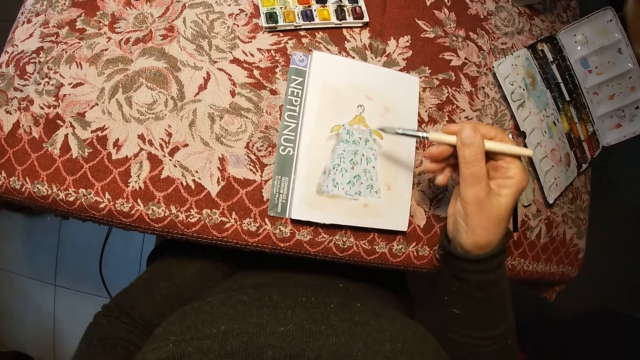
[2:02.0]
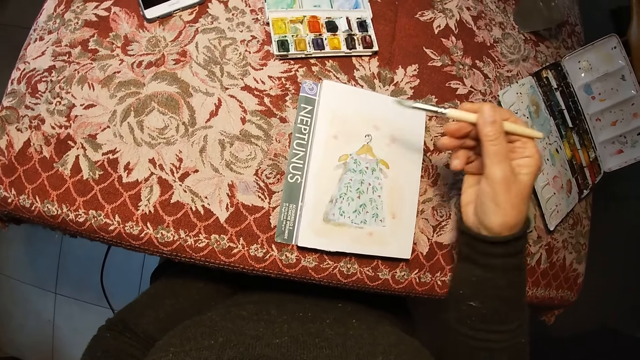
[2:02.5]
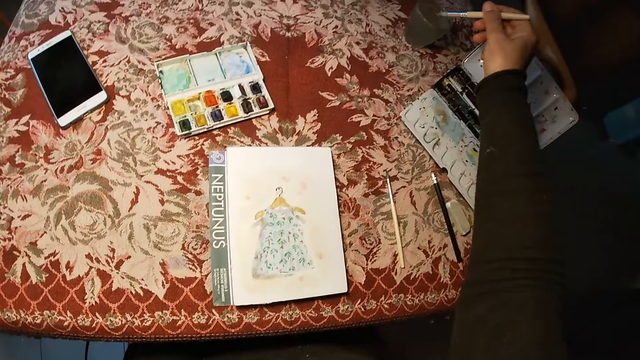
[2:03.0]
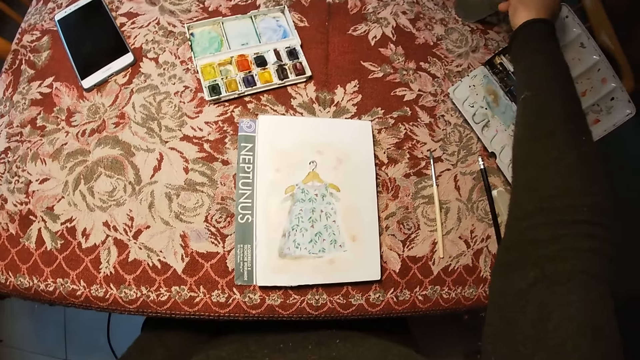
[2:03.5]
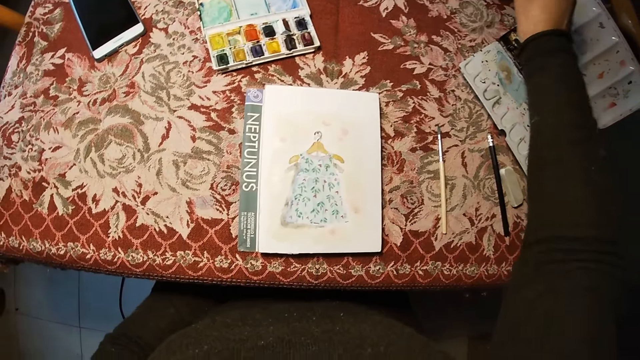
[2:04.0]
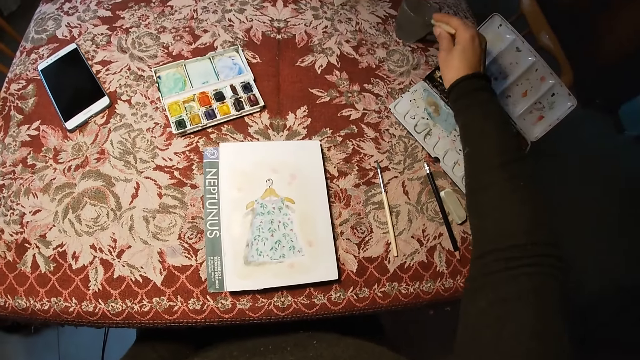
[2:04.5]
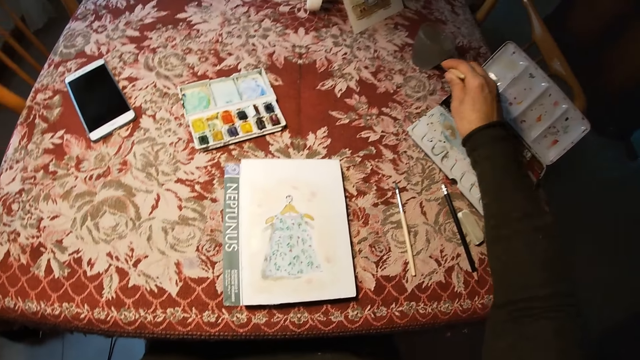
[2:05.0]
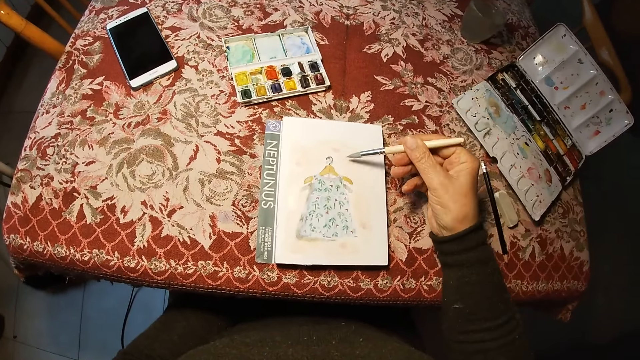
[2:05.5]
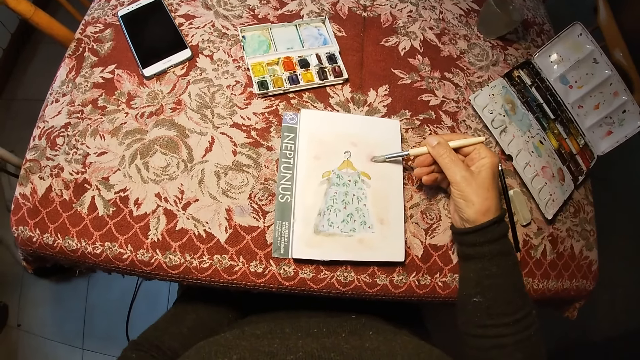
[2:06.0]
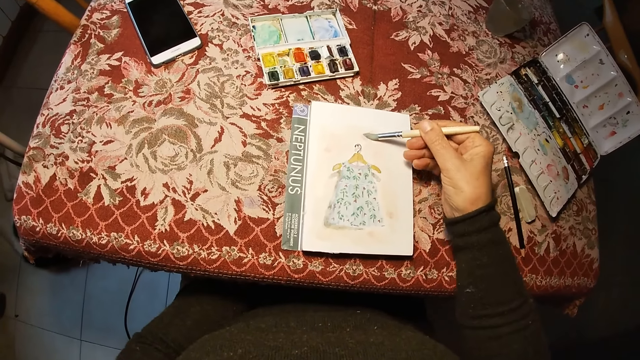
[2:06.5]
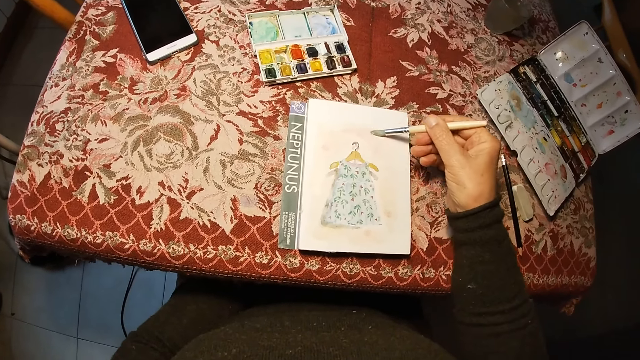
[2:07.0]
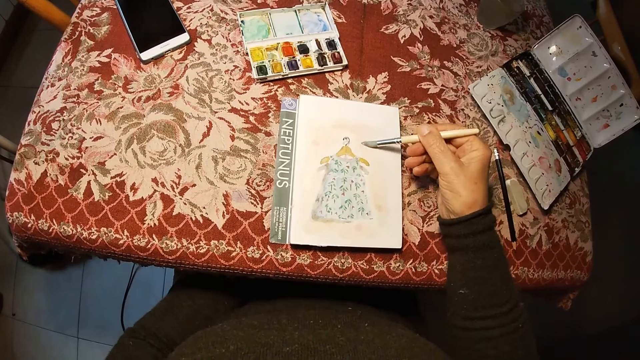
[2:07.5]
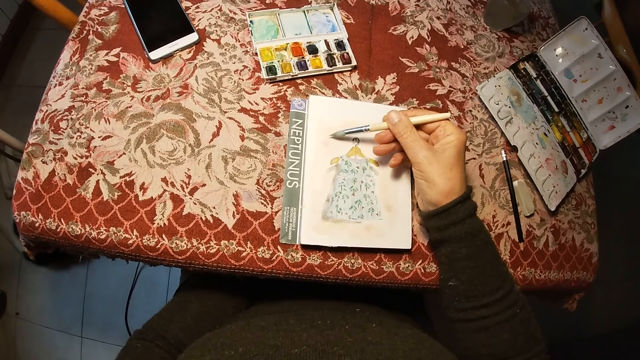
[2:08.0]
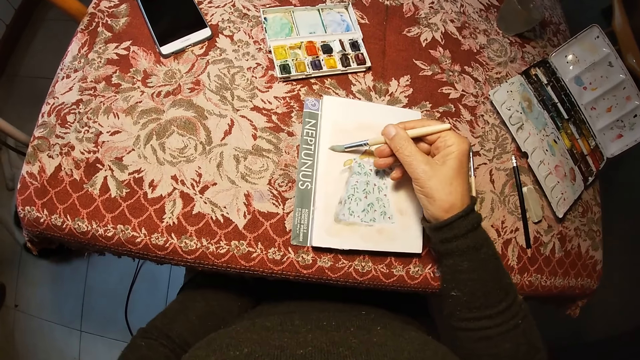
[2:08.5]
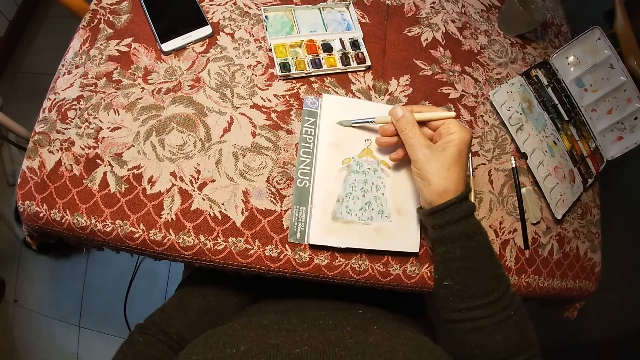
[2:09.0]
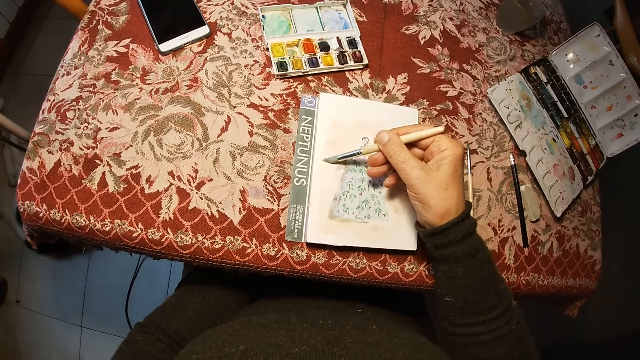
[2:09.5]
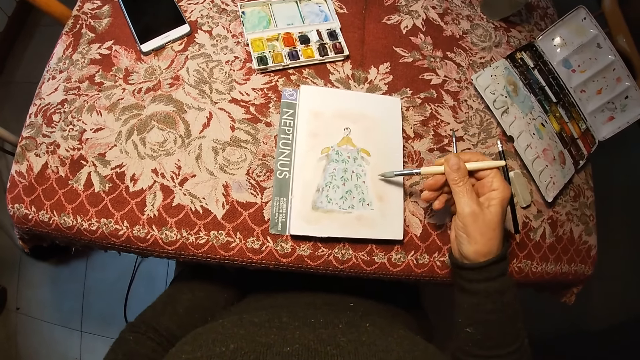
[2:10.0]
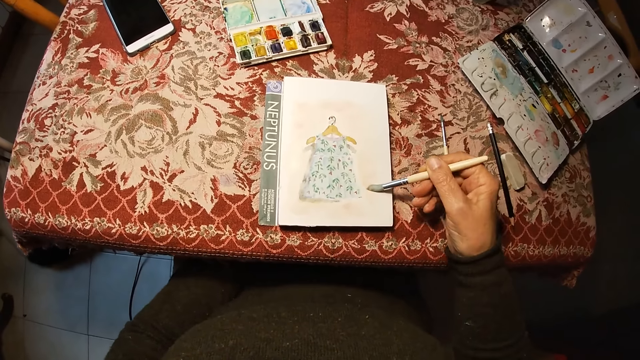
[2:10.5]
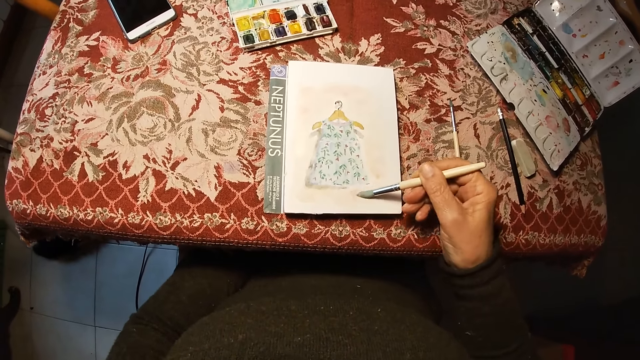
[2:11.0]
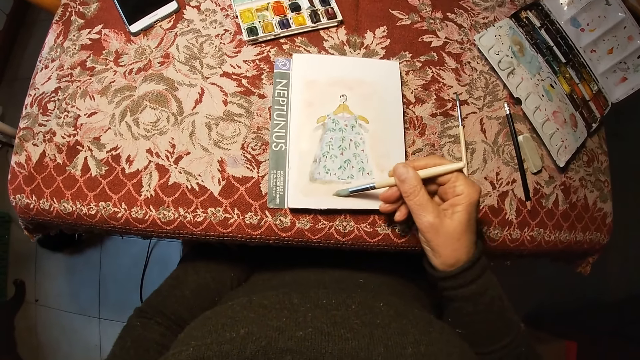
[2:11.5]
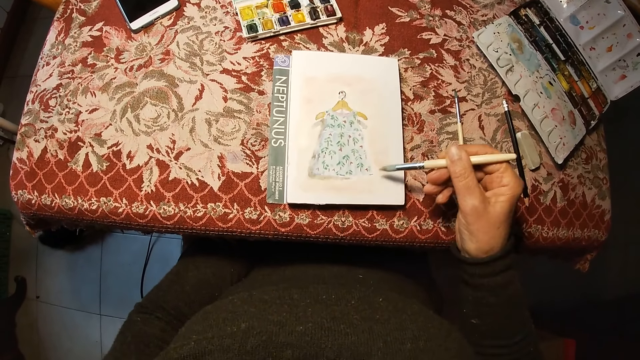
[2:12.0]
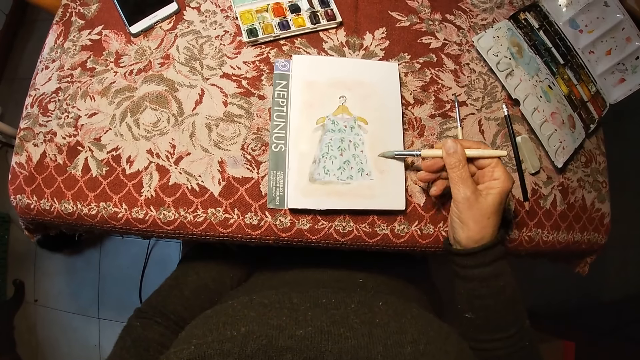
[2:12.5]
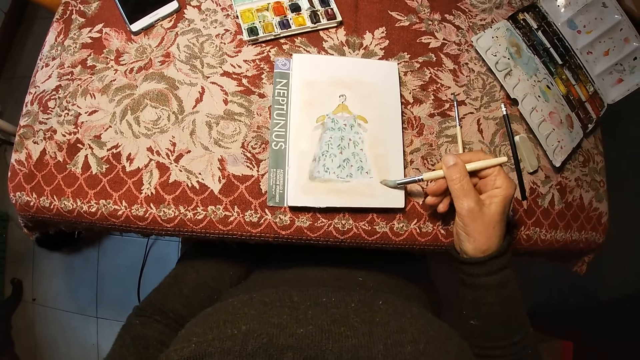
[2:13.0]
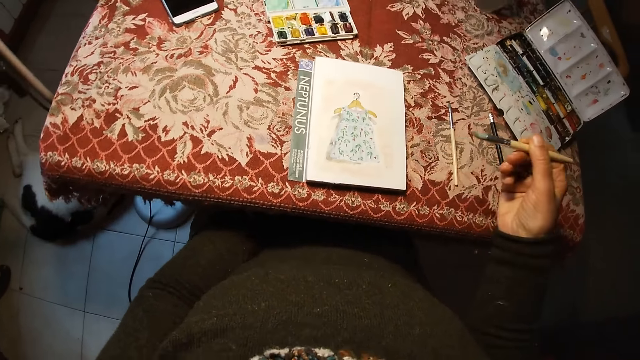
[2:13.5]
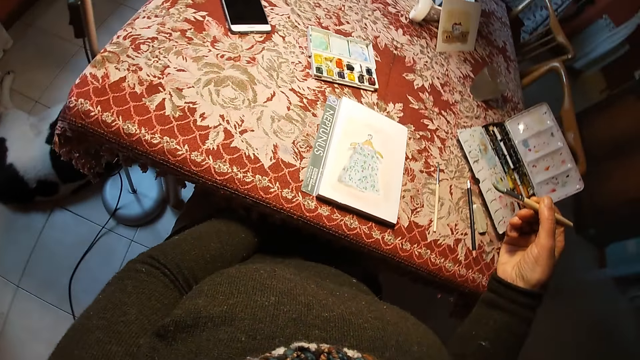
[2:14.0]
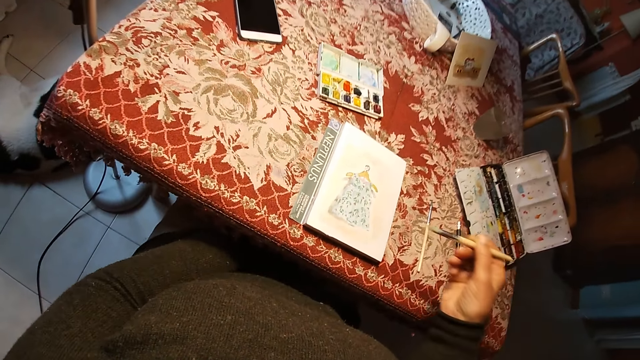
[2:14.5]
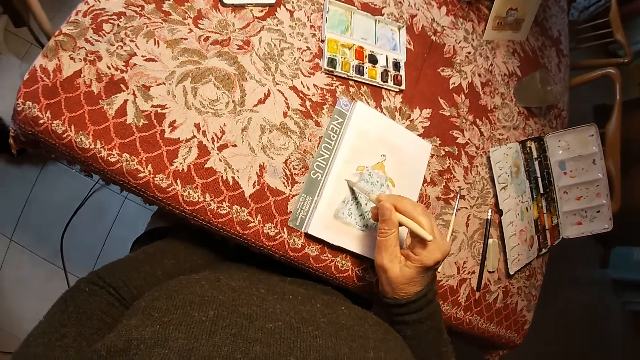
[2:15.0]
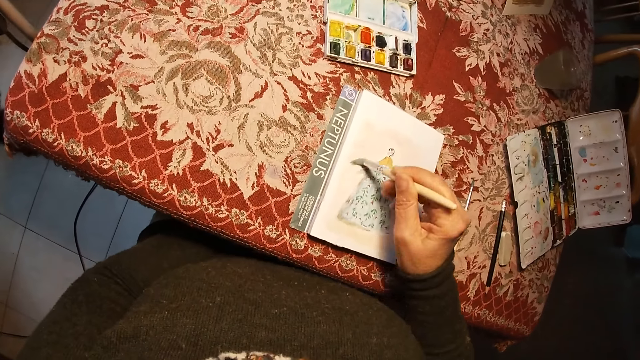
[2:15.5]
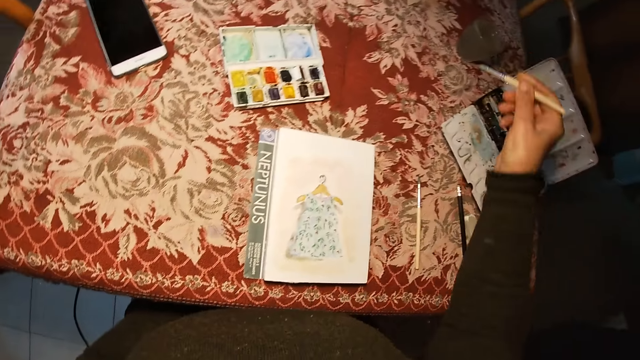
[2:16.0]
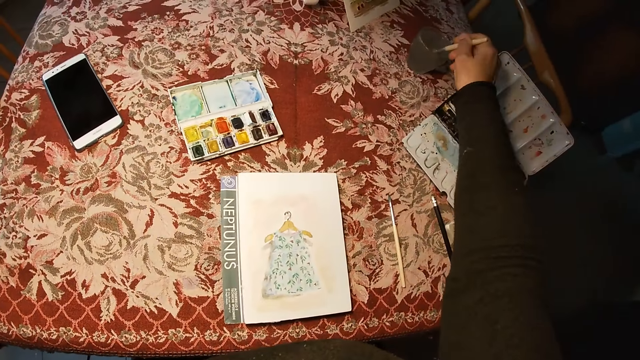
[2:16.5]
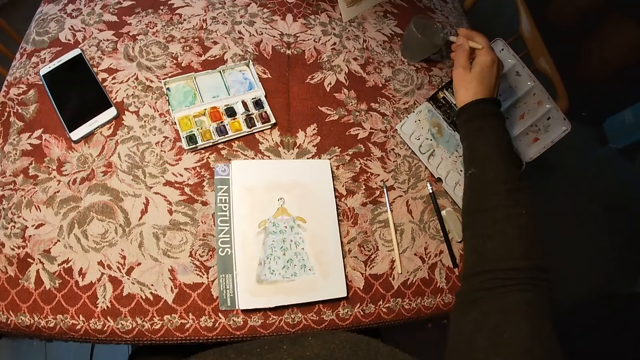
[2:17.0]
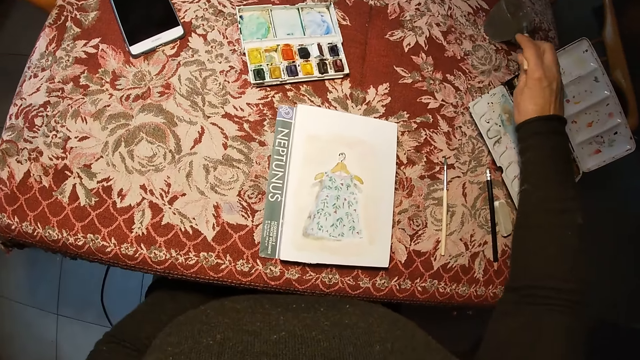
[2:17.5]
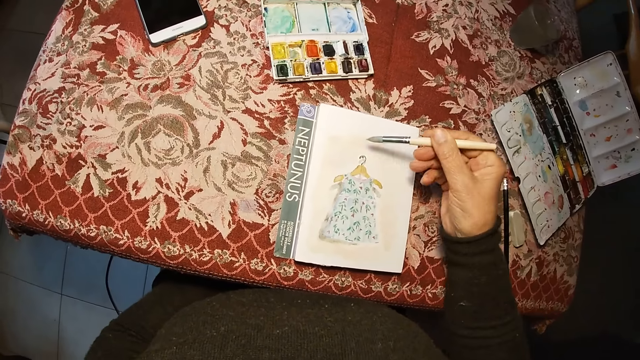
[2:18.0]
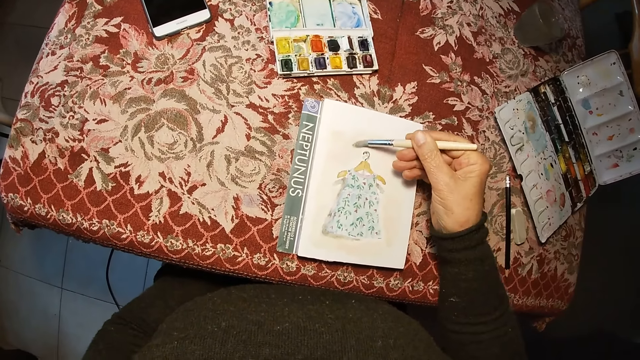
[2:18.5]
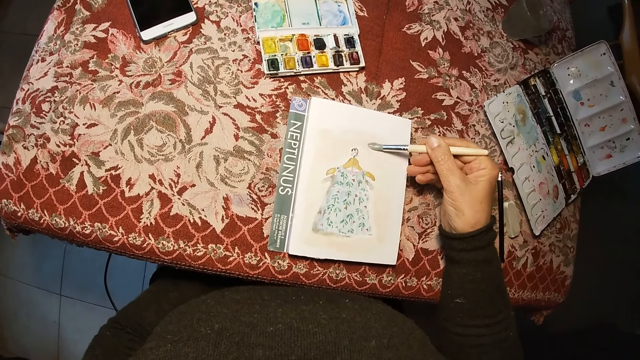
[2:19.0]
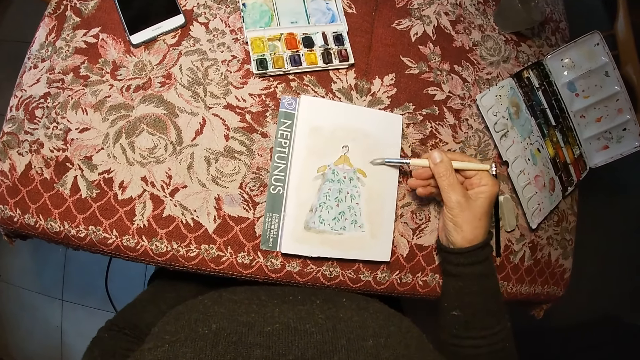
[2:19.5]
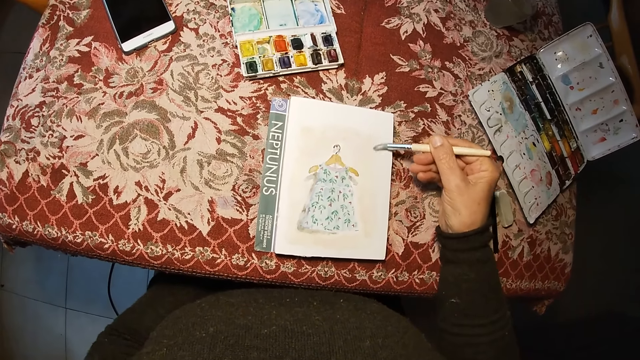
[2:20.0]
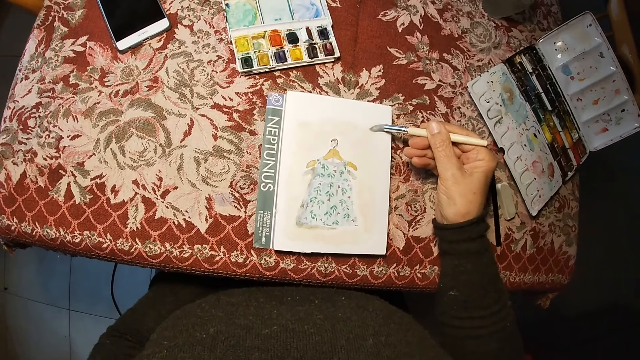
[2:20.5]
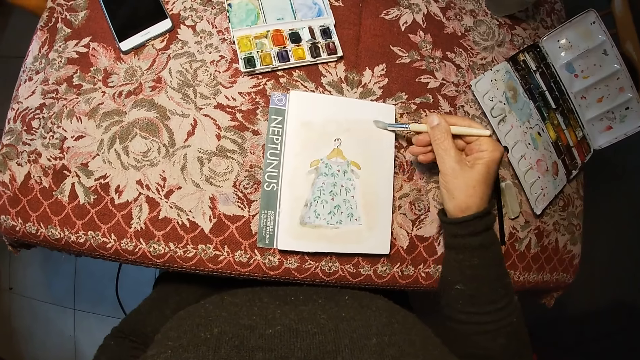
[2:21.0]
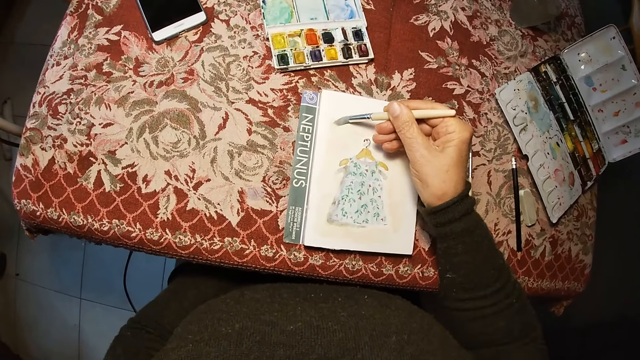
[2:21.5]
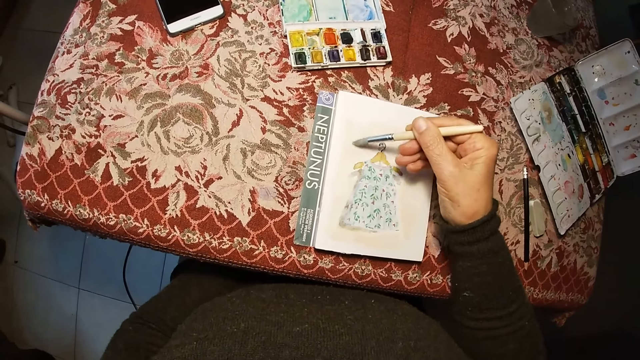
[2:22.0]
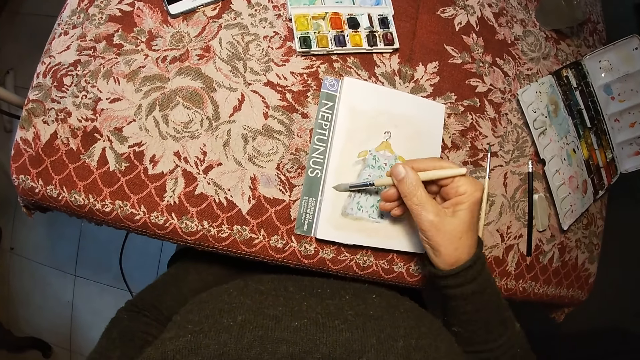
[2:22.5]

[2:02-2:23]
The camera wearer removes the brush on the drawing book. She moves her hand toward the water. She swirls the brush in the cup of water. She dips the paint brush in the water. She wipes the brush on the edge of the cup of water. She moves her hand toward the paper. She paints the drawing book with the brush. She raises her hand. She lowers her hand. She draws on the paper. She removes the brush on the drawing book. She moves her hand towards the water. She dips the paint brush in the water. She swirls the brush in the cup of water. She wipes the brush on the edge of the cup of water. She moves her hand towards the paper. She paints the drawing book with the brush.
